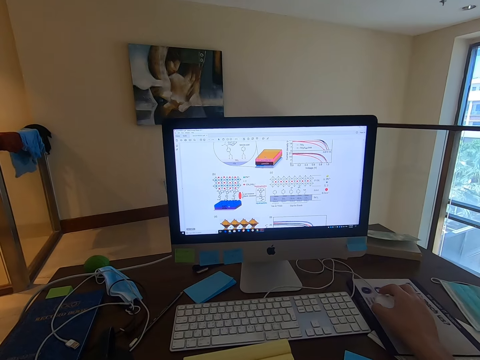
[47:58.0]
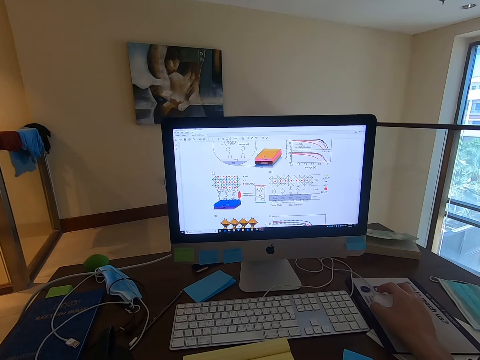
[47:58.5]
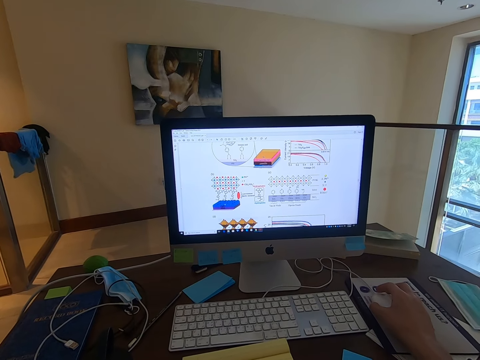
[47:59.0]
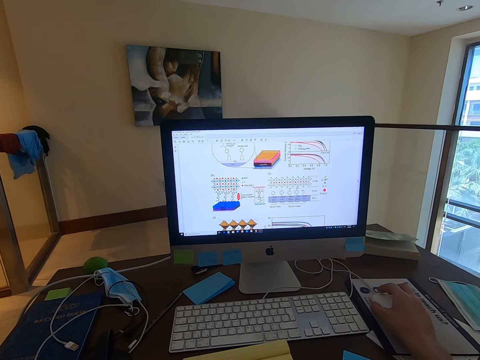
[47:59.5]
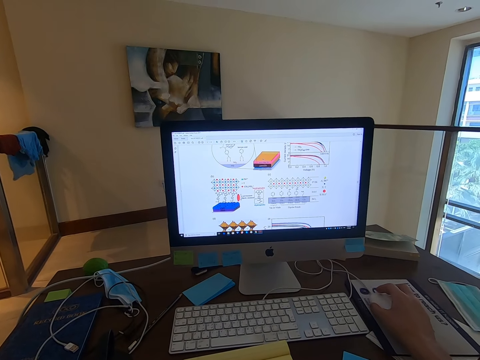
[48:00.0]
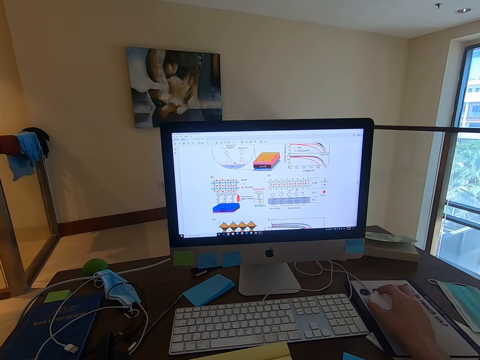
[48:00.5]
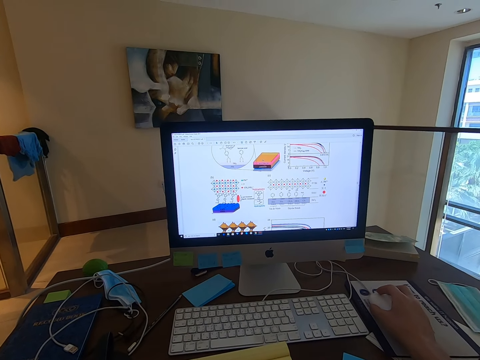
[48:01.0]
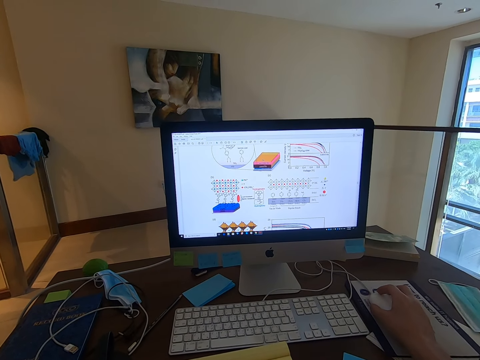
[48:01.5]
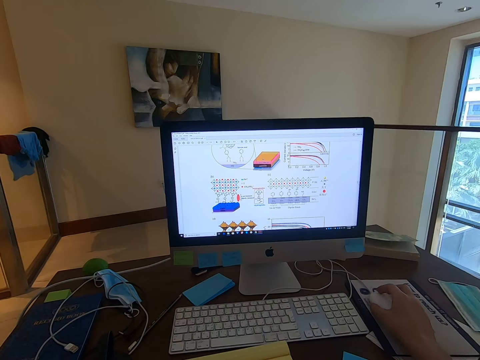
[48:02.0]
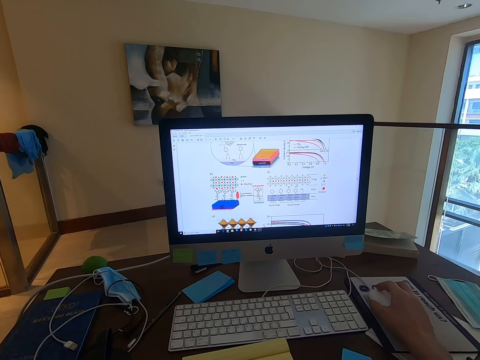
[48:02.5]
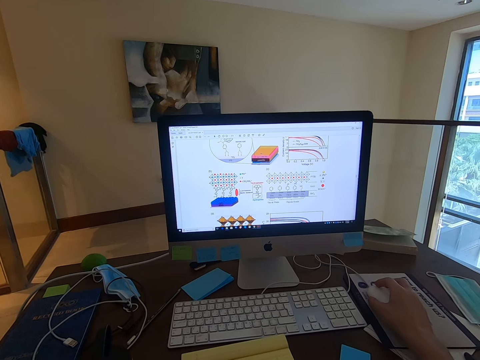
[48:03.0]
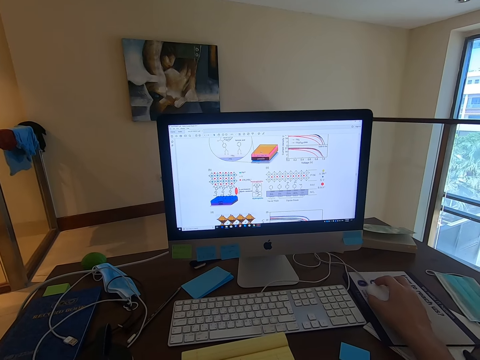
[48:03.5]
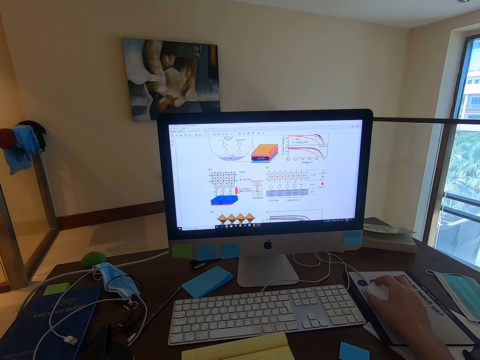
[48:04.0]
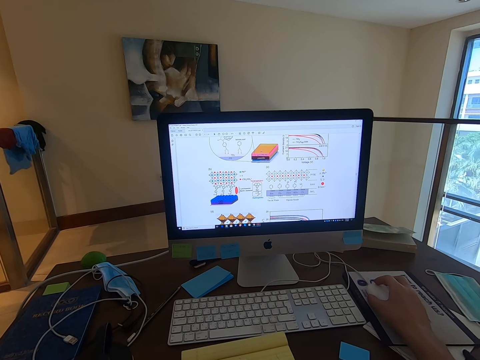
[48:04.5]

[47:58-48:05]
The camera wearer reads through the document.

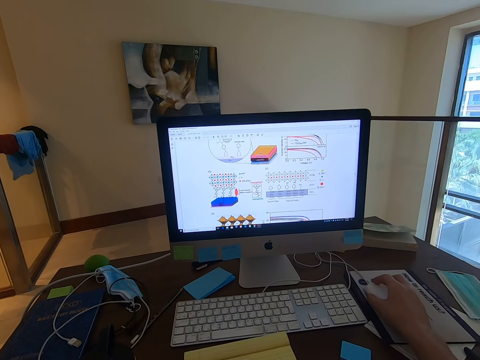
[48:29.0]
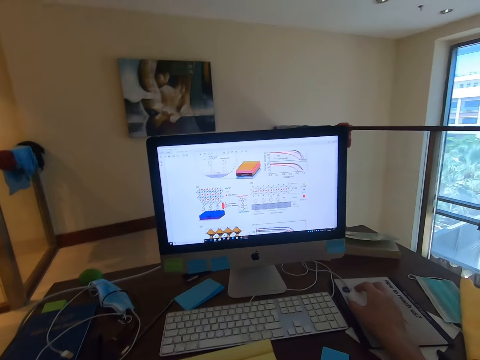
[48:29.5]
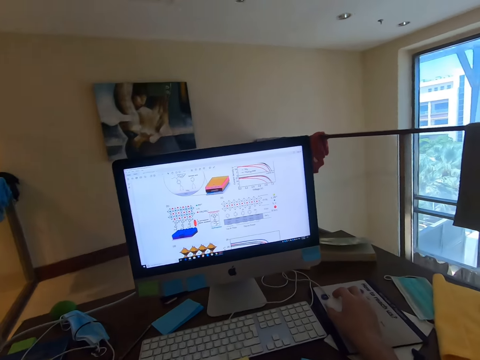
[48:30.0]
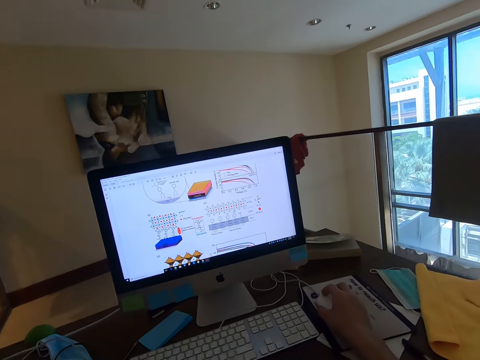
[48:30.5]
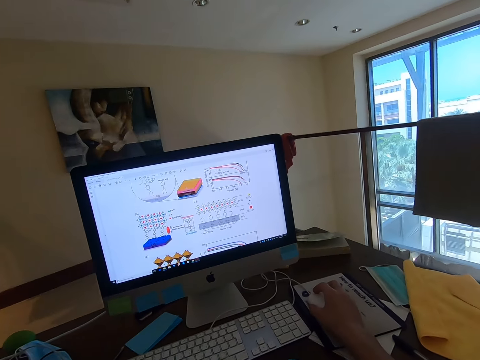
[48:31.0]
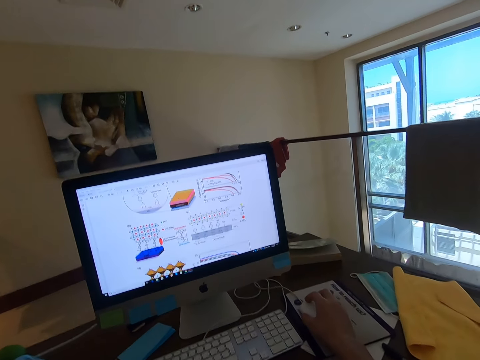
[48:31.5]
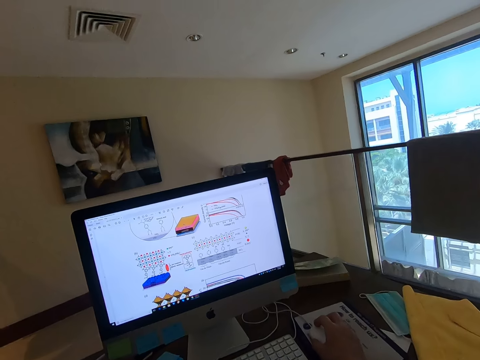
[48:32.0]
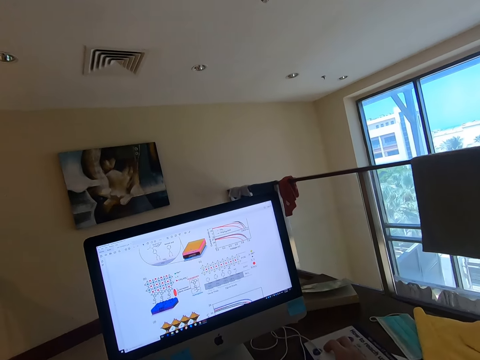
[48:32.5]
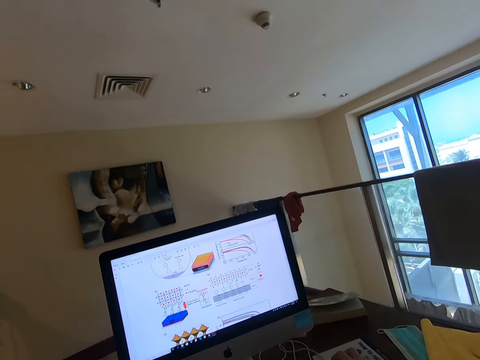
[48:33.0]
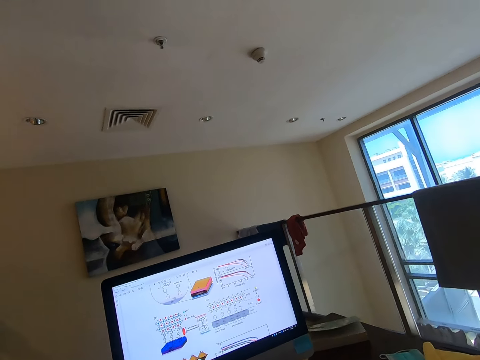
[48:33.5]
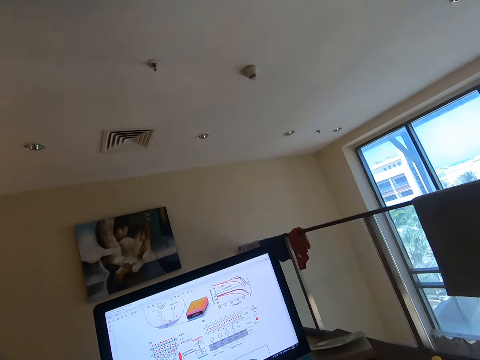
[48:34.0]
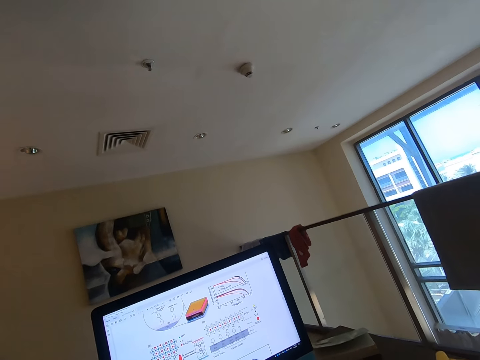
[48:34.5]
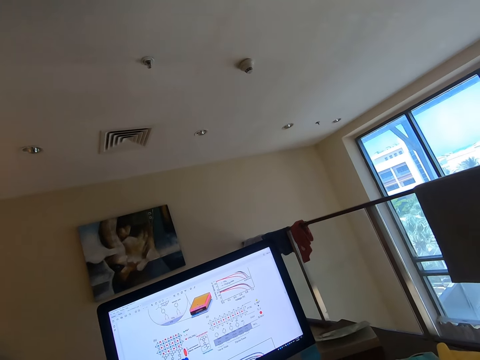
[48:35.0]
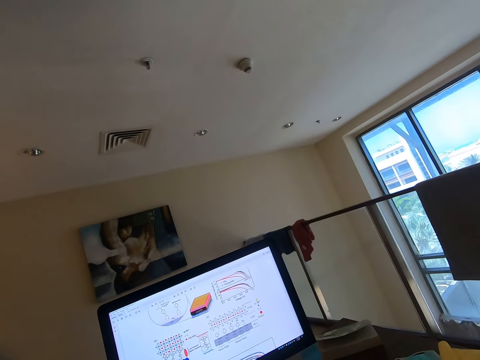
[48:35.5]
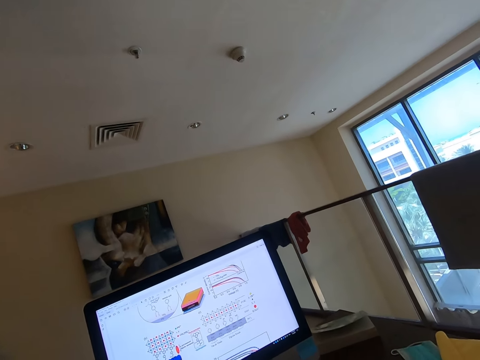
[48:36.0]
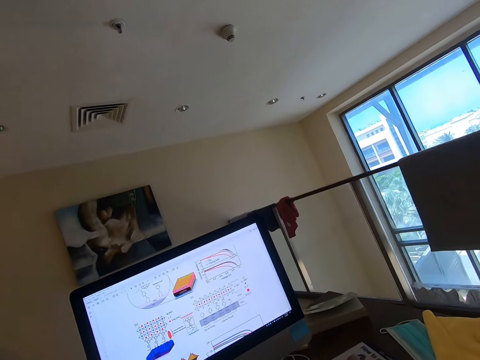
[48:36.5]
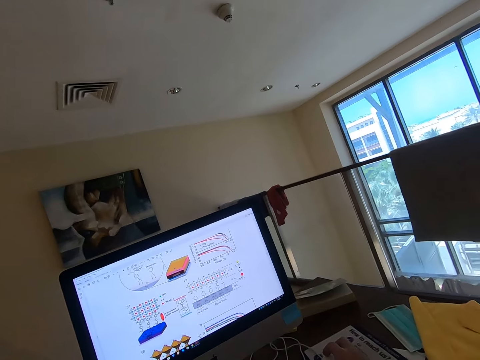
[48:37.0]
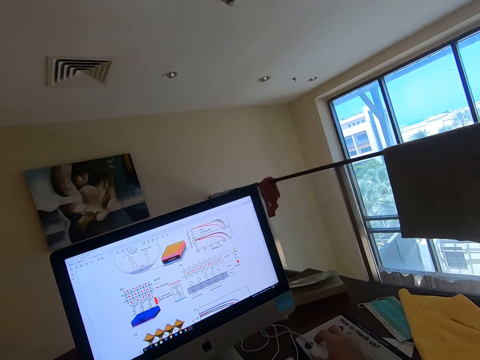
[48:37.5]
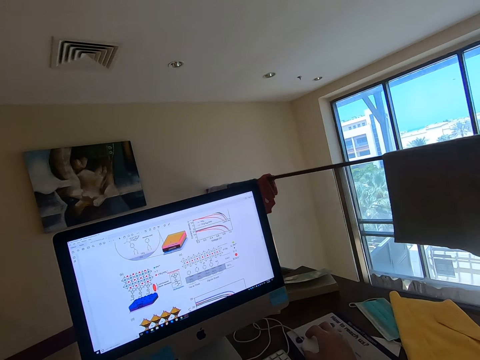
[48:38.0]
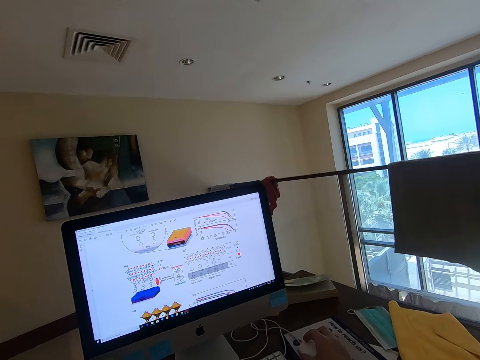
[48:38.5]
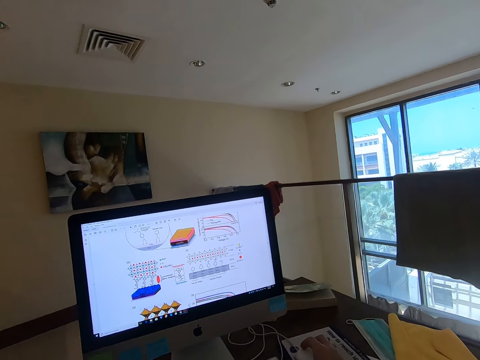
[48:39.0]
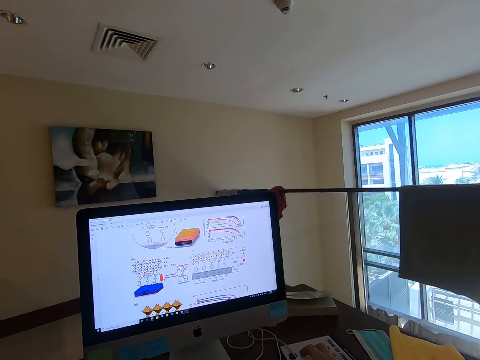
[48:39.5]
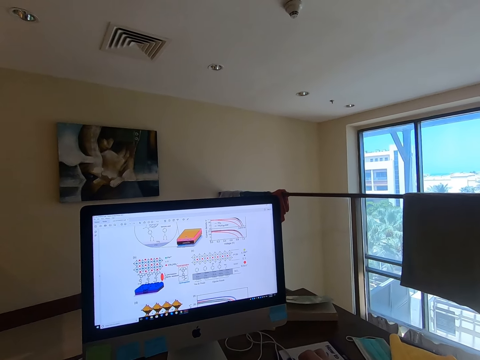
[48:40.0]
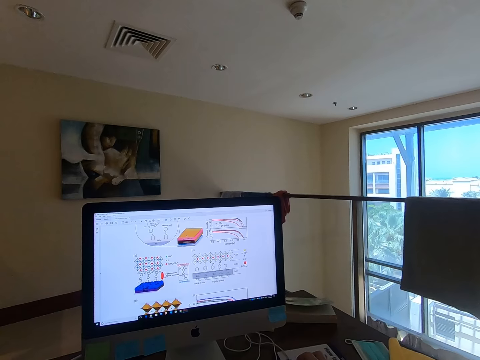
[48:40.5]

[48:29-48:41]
The camera wearer swings with his chair.

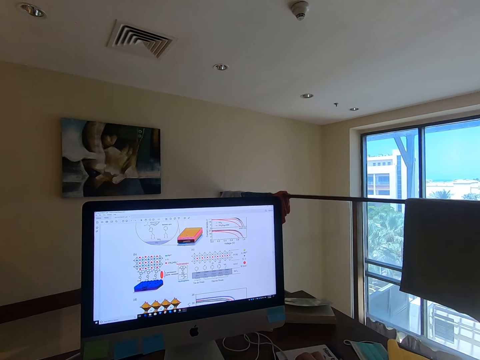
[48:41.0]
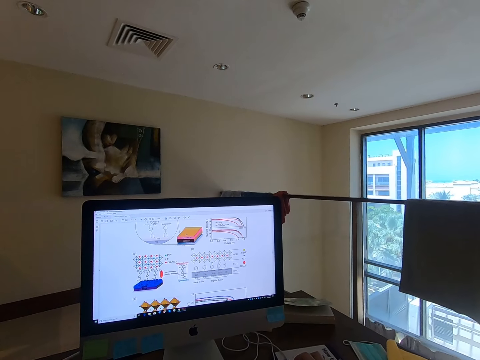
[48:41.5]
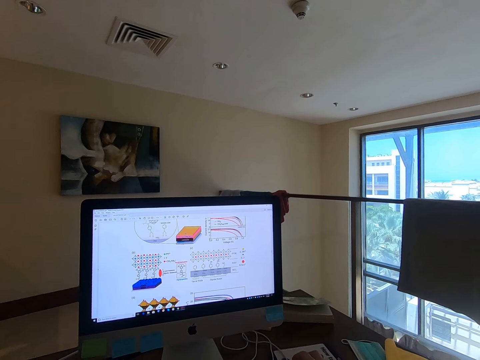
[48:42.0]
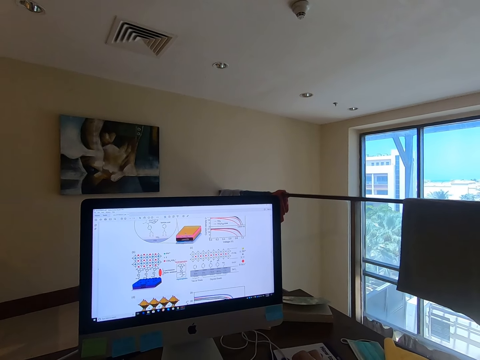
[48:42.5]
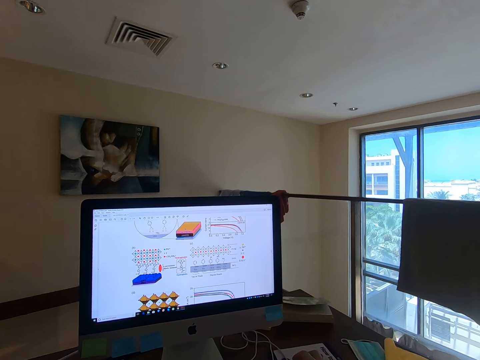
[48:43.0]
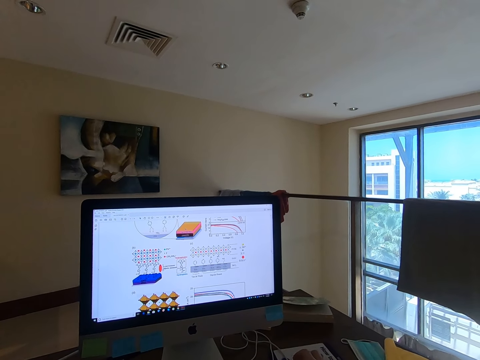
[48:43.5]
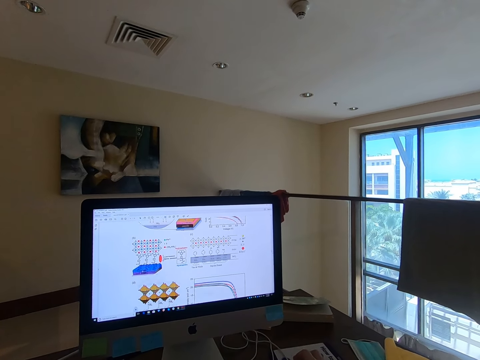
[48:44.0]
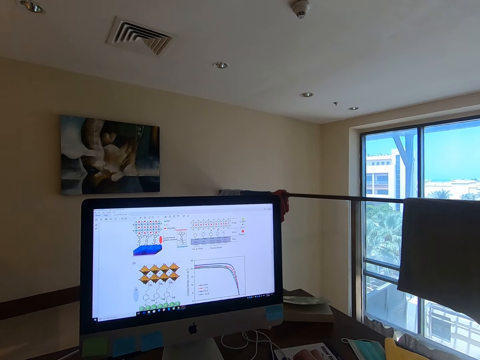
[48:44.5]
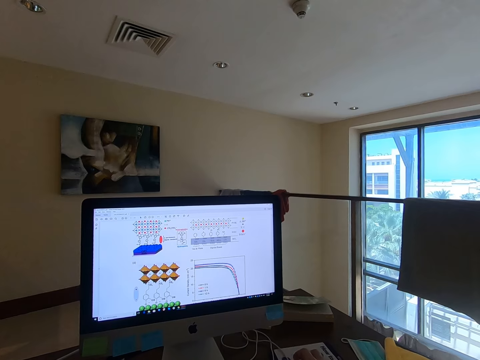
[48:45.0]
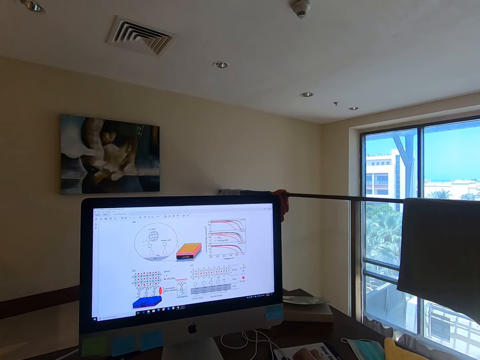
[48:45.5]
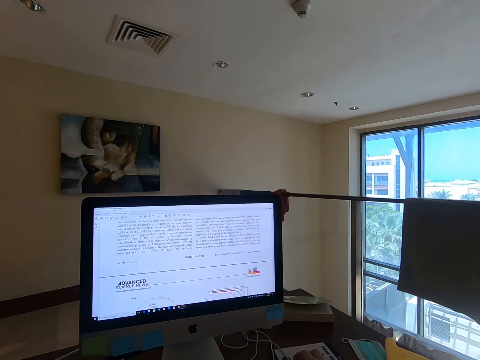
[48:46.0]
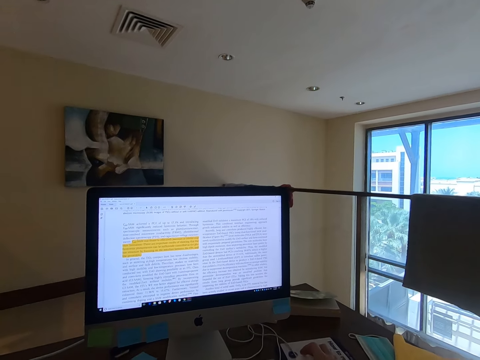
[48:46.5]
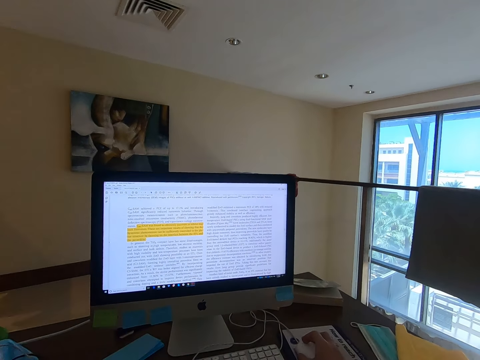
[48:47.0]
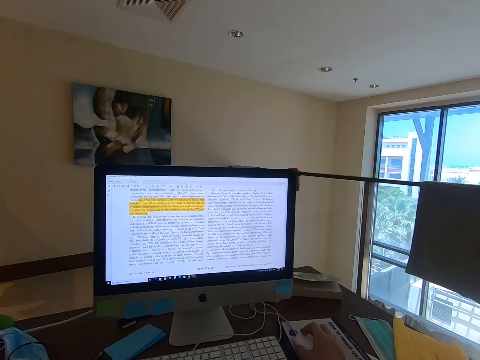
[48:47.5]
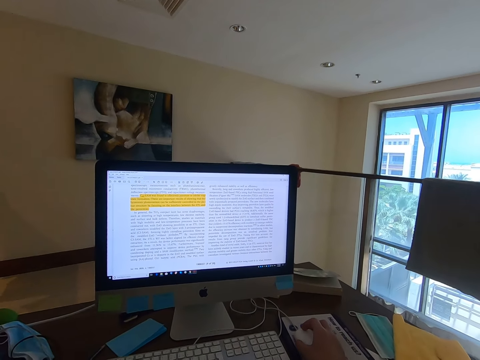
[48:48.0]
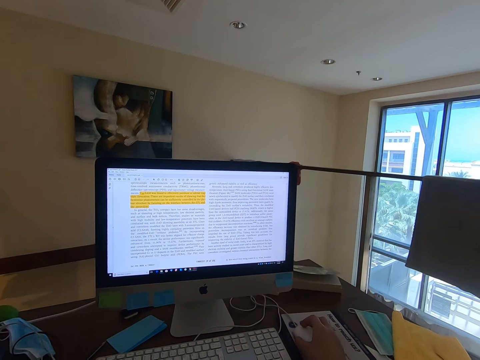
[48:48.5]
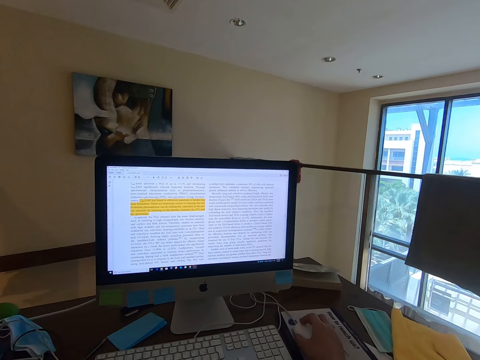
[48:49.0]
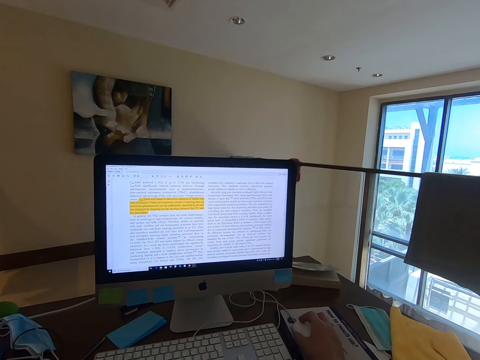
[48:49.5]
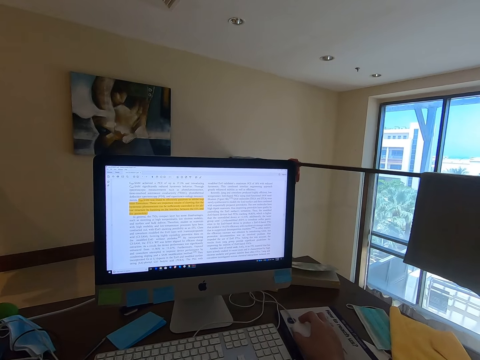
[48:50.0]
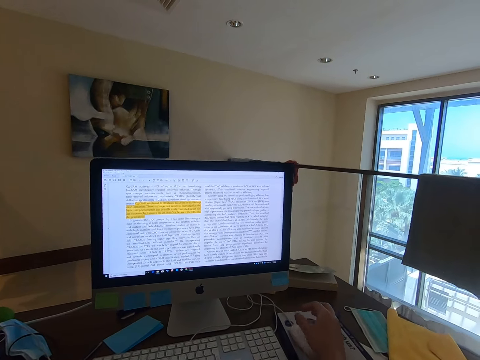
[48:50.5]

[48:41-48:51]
The camera wearer scrolls the document or article with the mouse wheel in the computer. They read the article in the computer.
